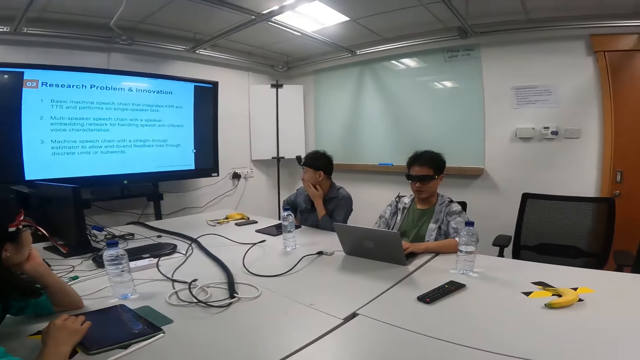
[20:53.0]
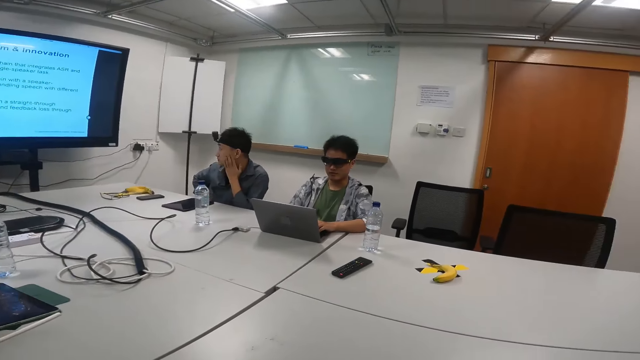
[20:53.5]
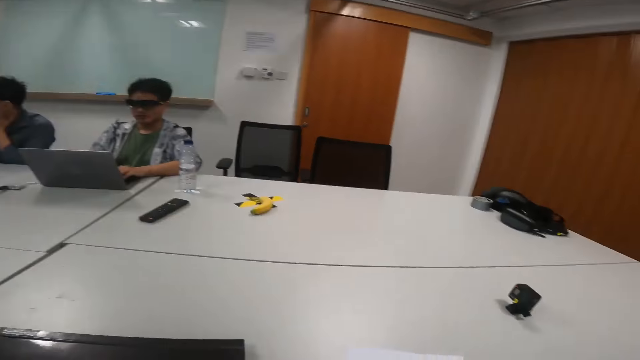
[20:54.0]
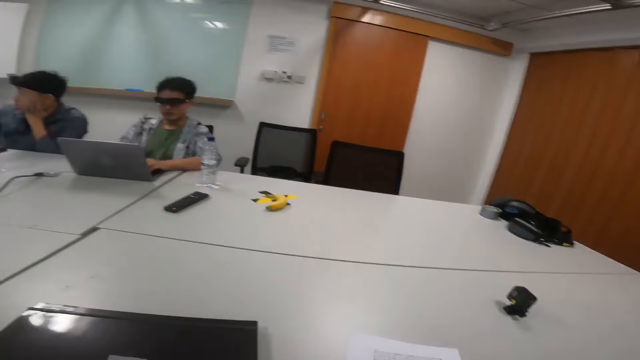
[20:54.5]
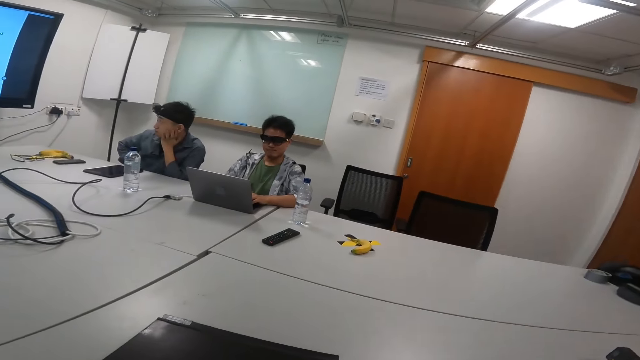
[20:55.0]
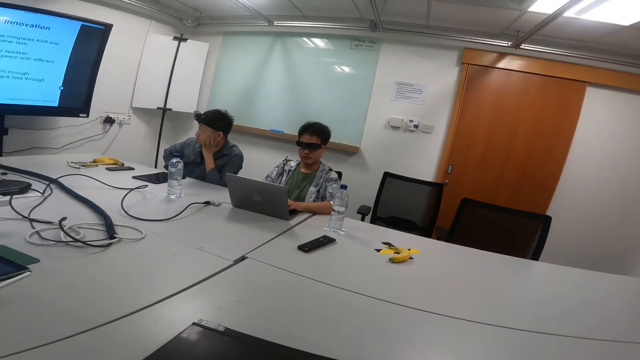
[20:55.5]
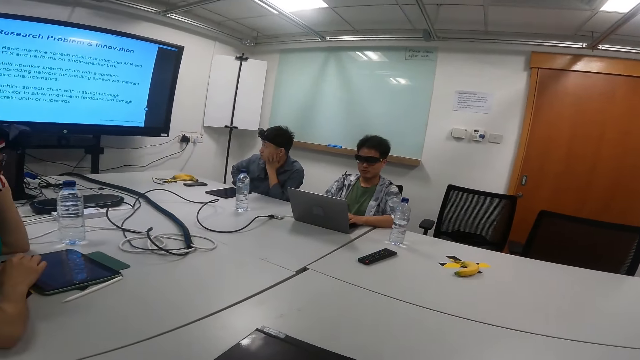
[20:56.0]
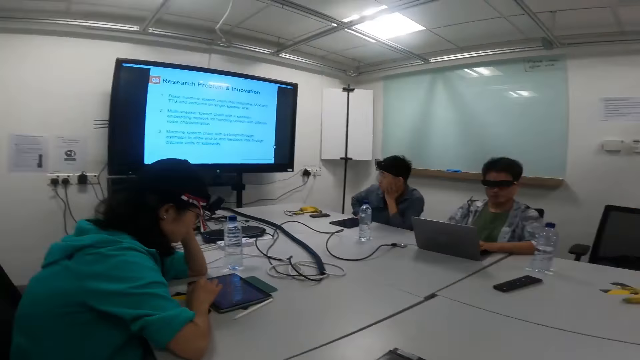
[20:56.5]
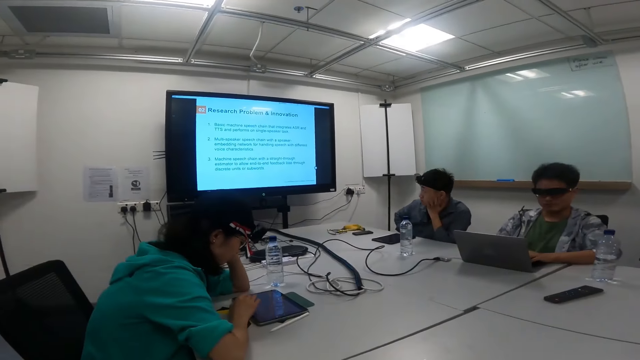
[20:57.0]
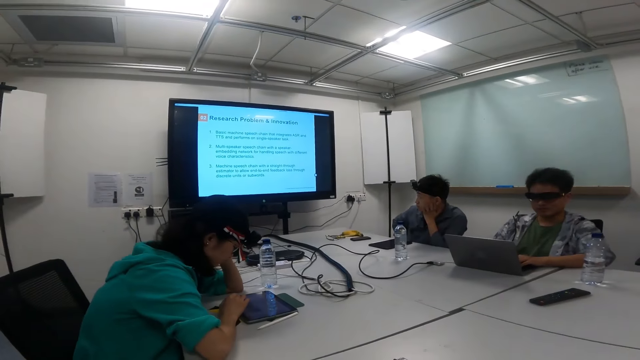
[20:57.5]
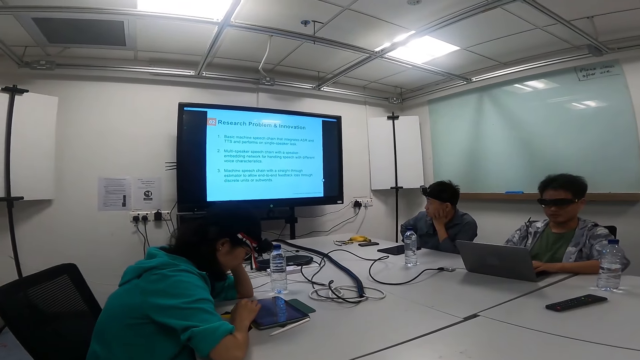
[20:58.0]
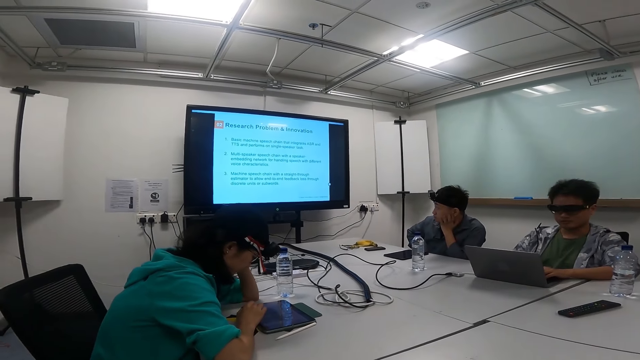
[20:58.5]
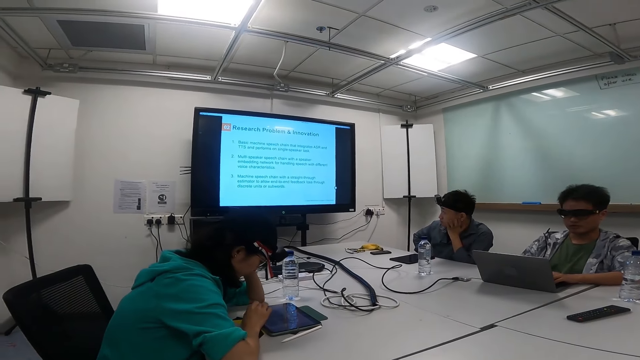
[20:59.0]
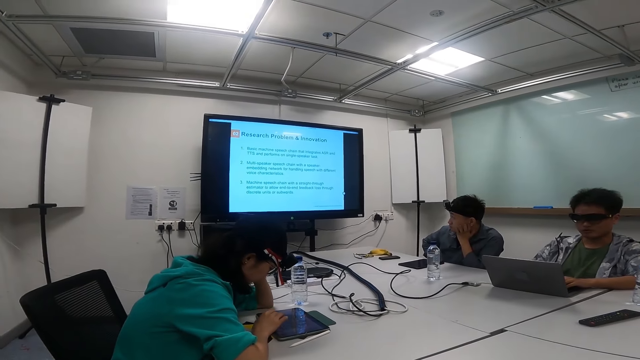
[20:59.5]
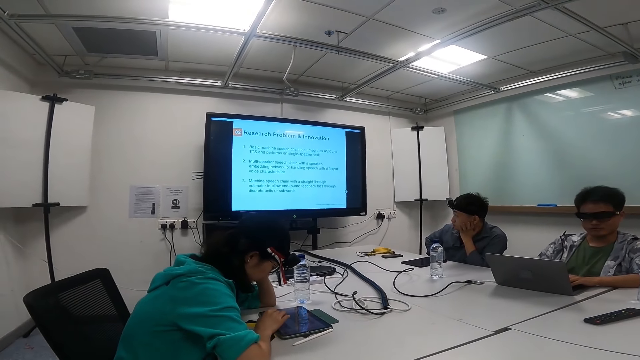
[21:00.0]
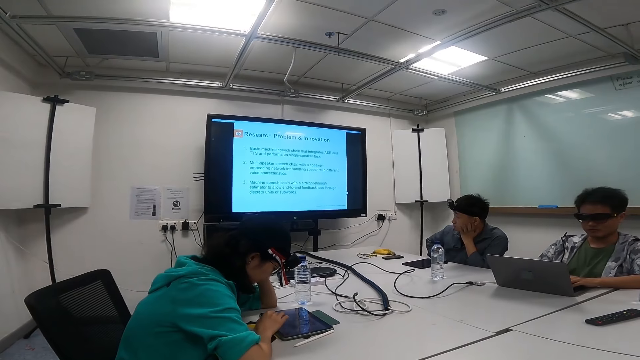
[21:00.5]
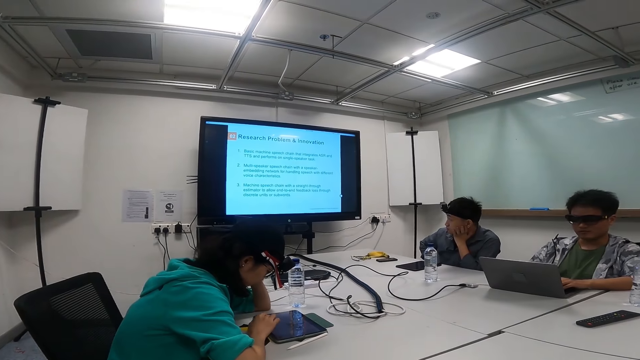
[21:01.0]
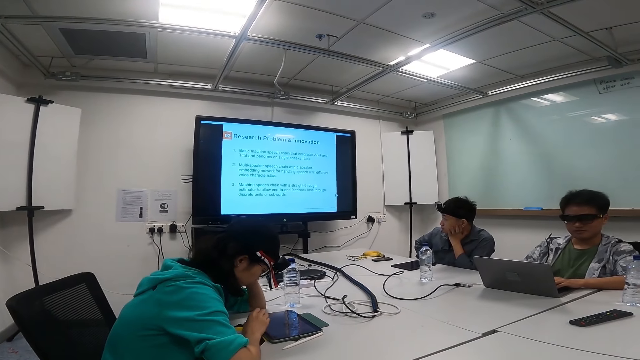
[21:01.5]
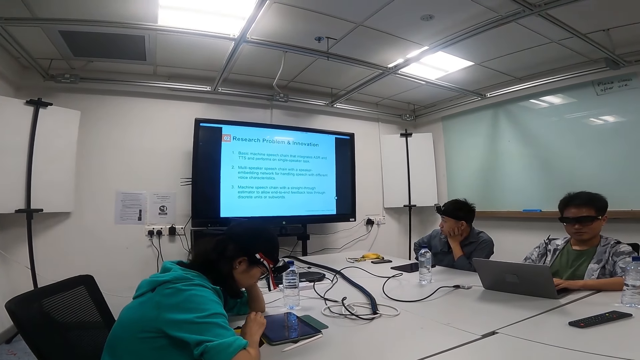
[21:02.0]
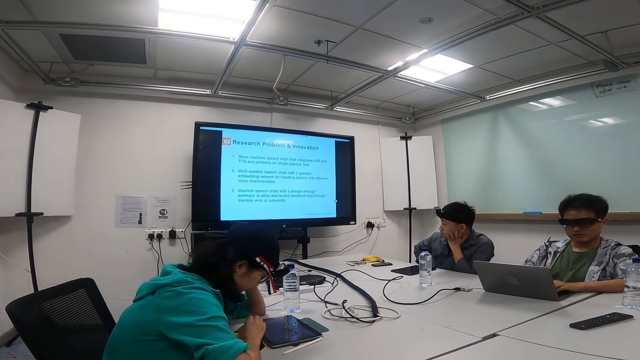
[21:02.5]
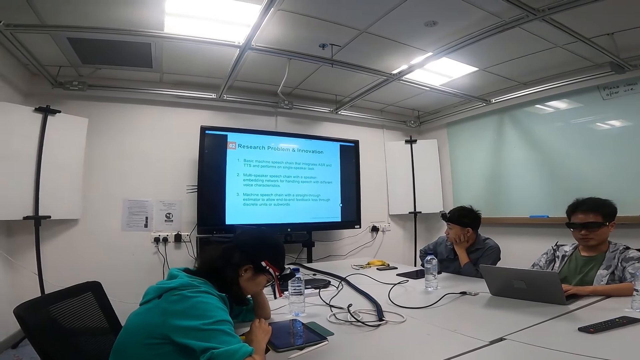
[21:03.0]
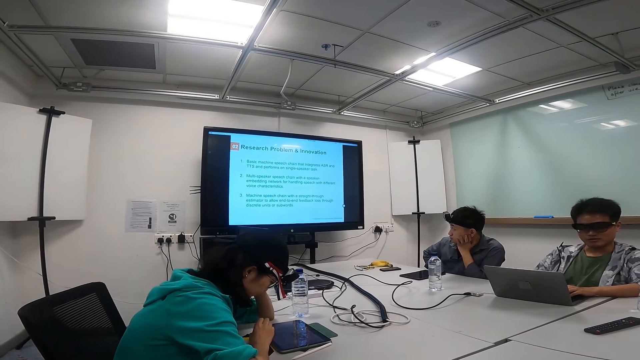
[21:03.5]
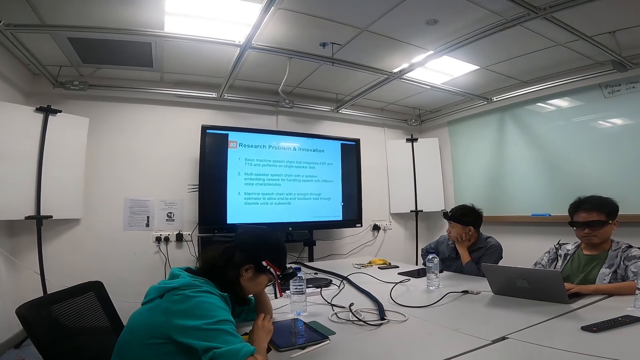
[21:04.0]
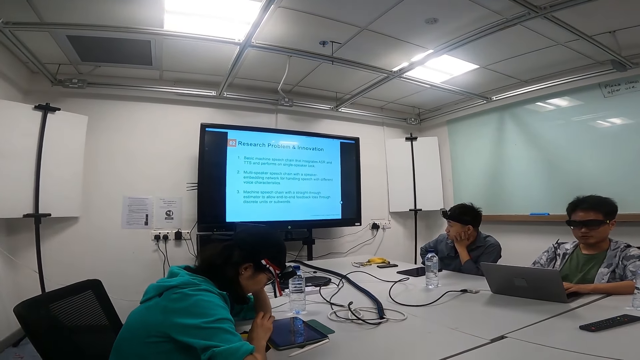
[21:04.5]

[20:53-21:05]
The camera wearer looks at a man. They look at the television screen.

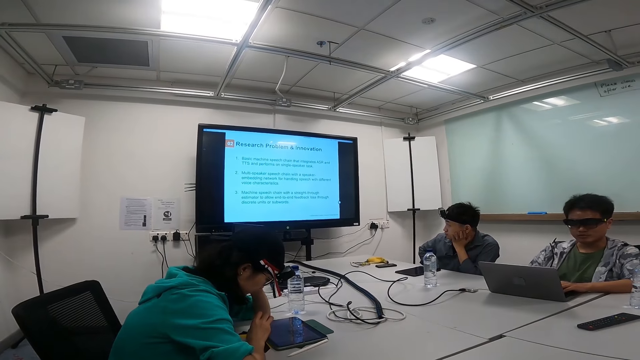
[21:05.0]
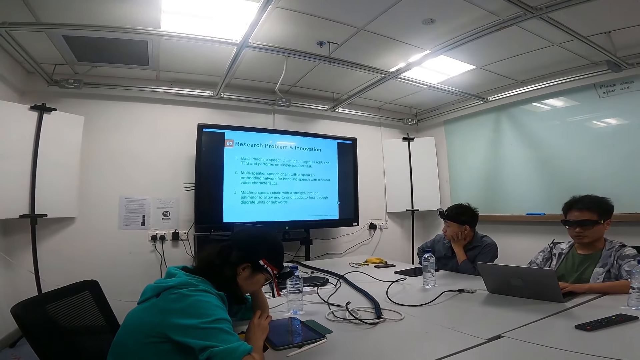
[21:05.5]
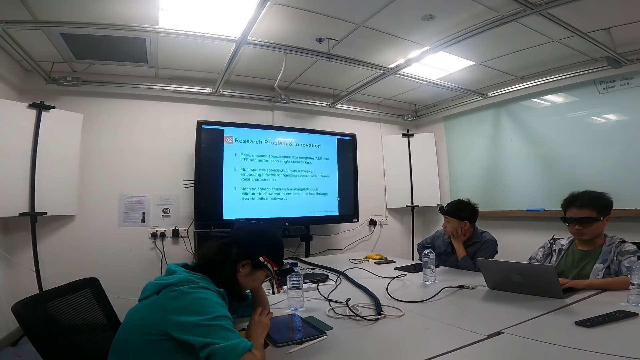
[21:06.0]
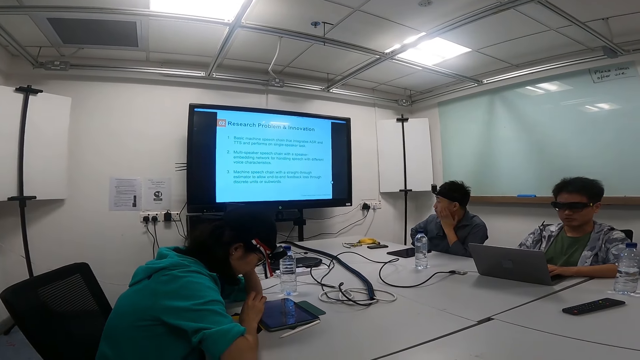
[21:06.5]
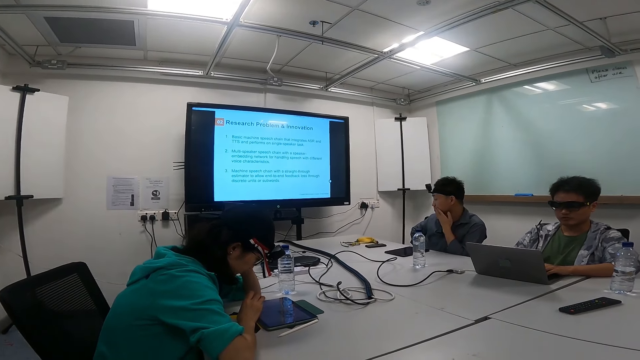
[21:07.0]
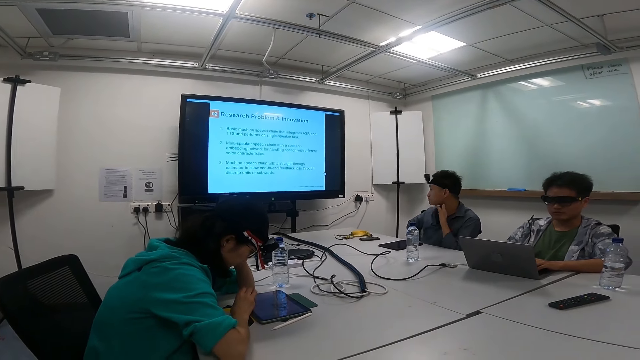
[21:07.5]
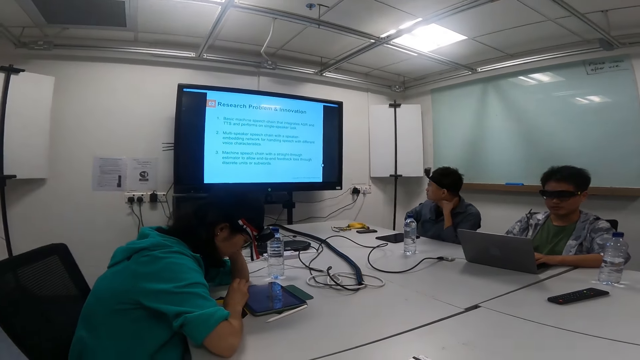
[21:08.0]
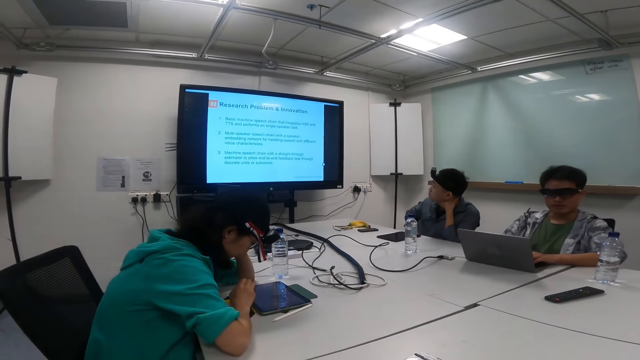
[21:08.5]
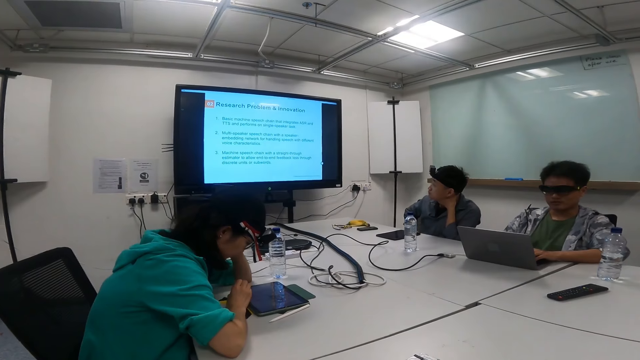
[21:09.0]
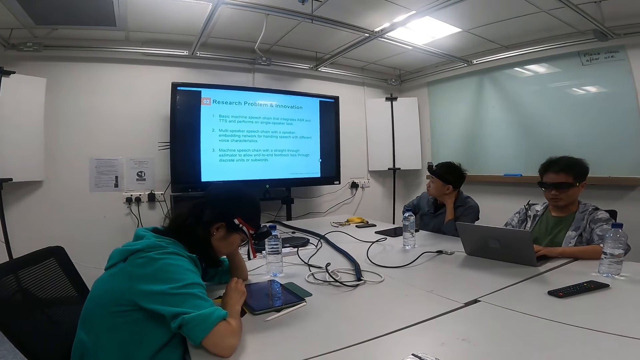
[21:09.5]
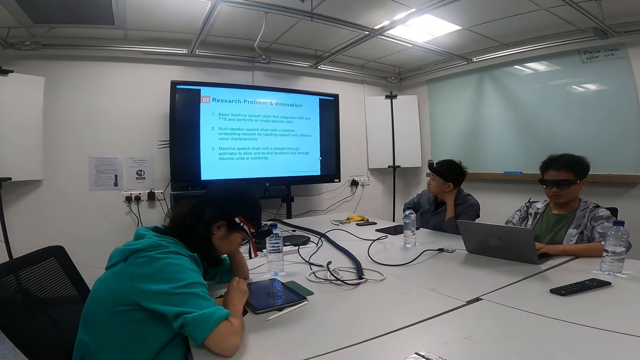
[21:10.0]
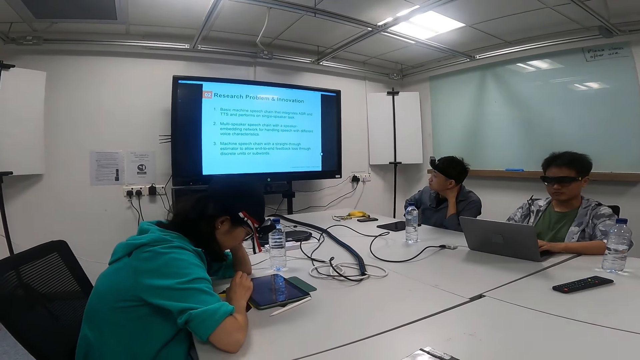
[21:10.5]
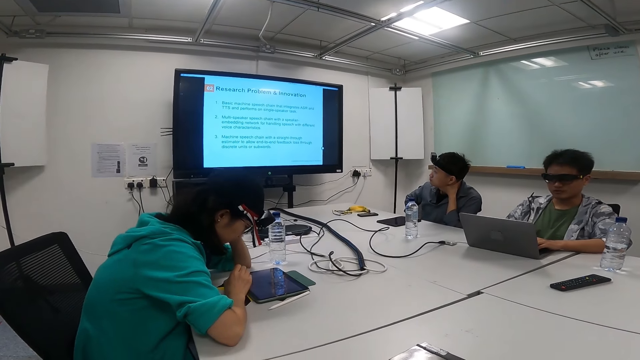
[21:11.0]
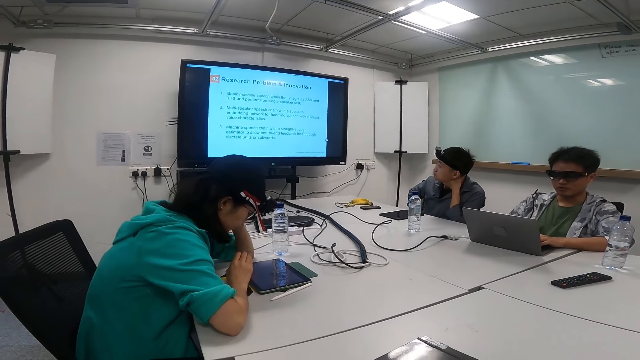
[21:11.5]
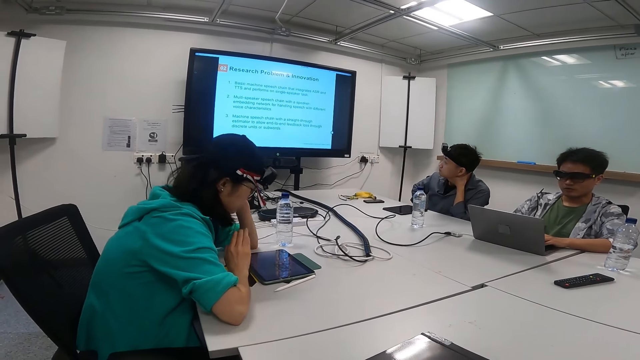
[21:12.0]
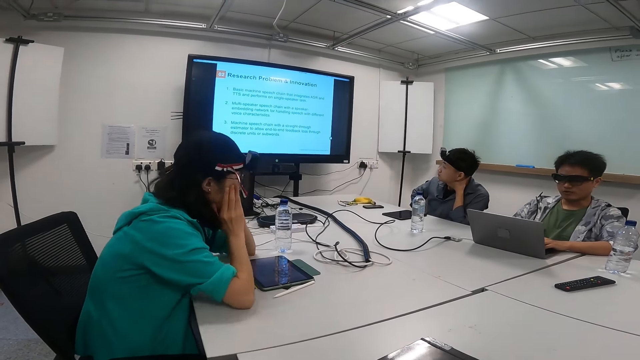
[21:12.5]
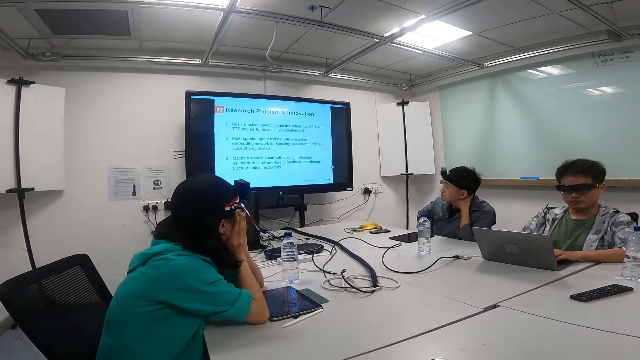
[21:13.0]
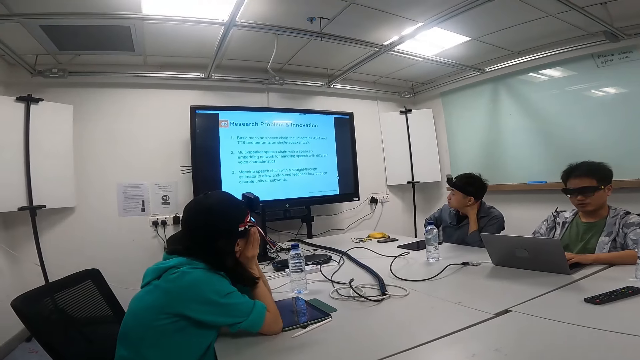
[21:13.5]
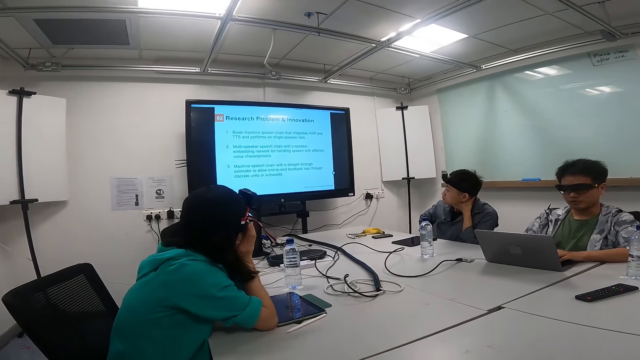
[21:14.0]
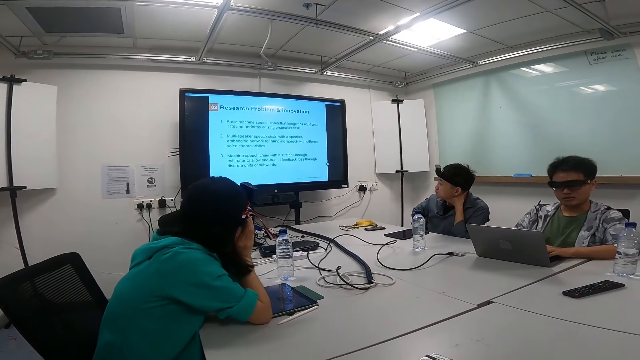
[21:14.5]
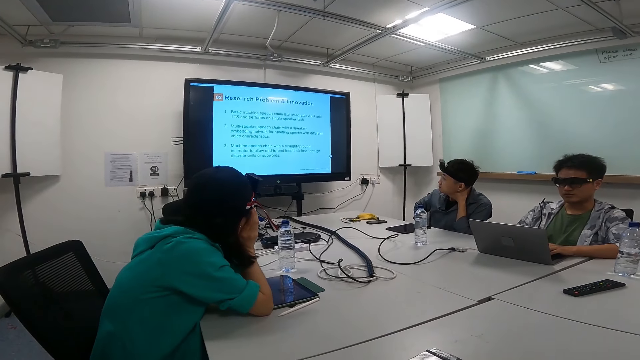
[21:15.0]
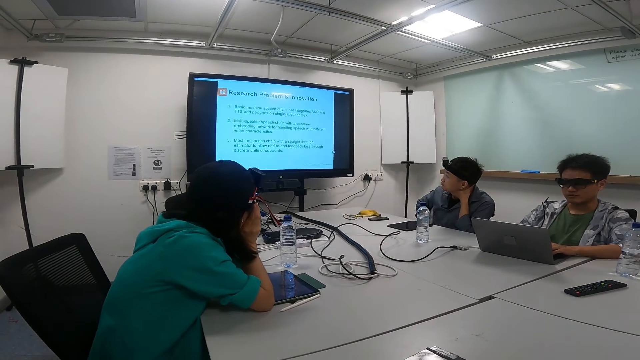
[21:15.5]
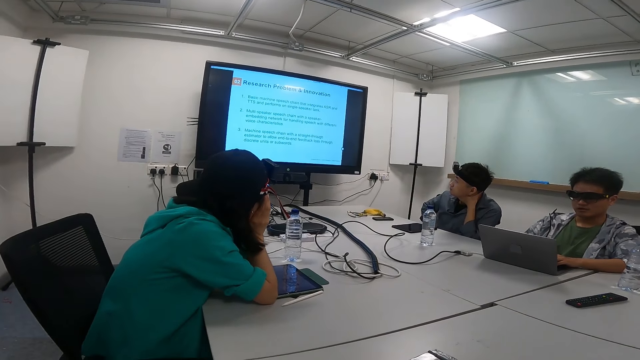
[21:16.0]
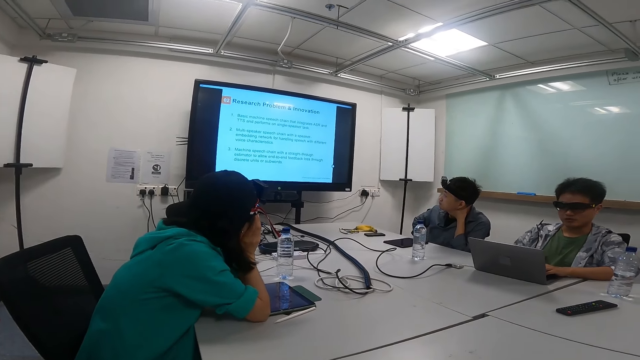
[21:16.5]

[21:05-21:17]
A woman looks at the television screen.
